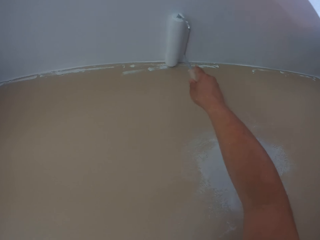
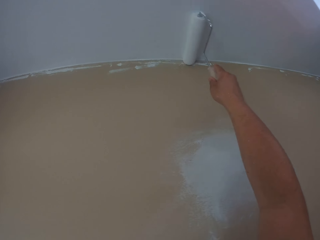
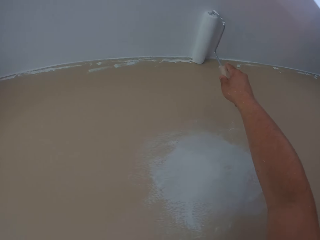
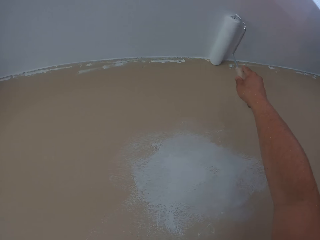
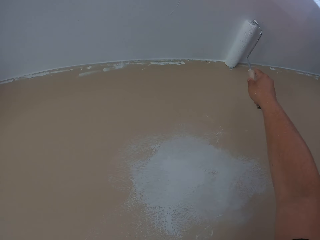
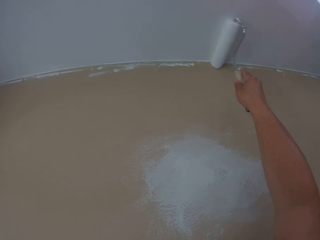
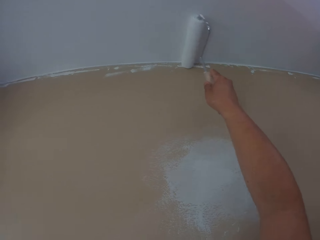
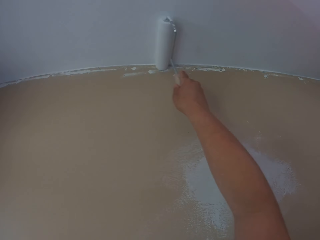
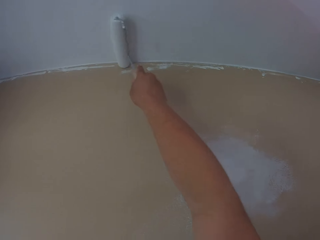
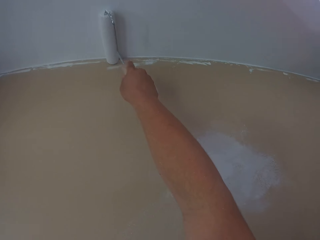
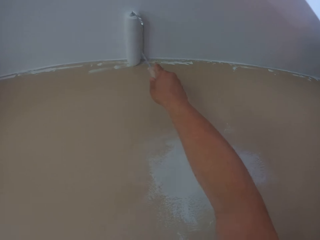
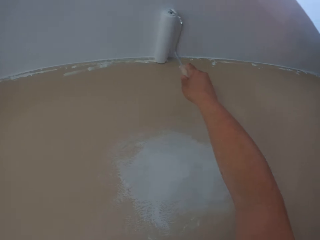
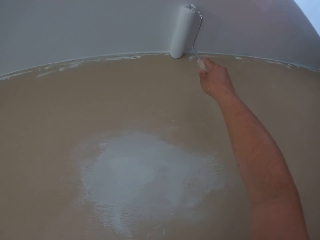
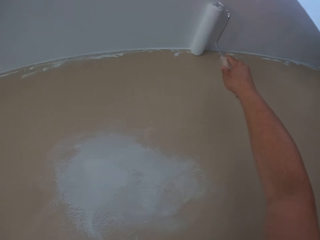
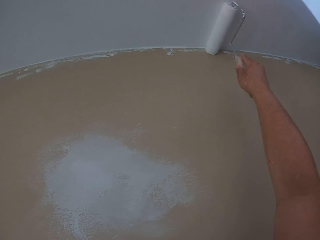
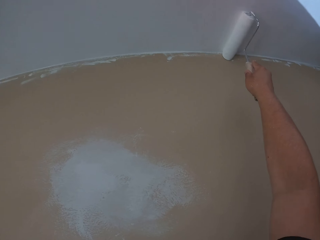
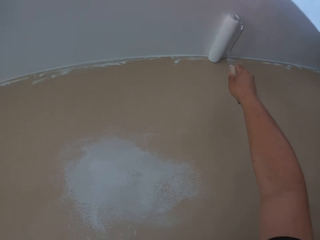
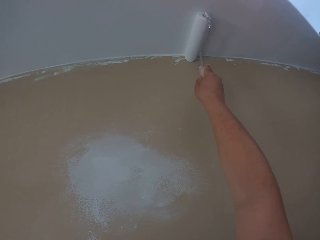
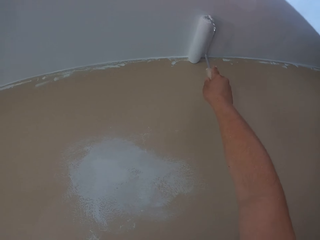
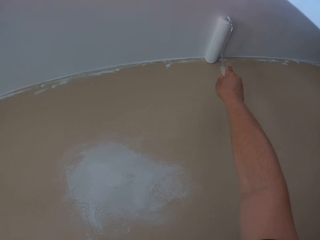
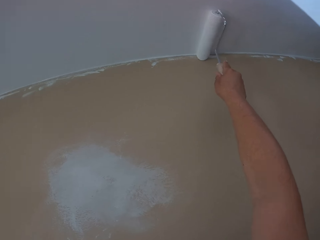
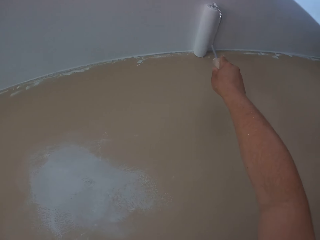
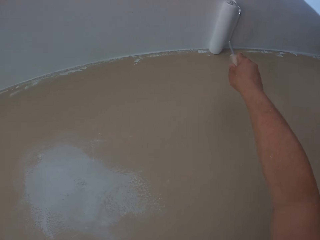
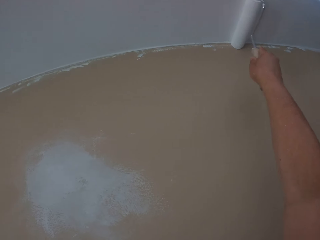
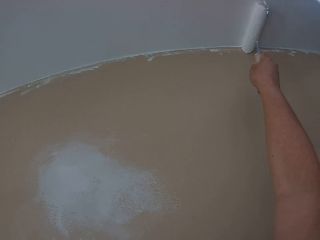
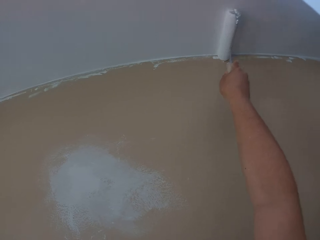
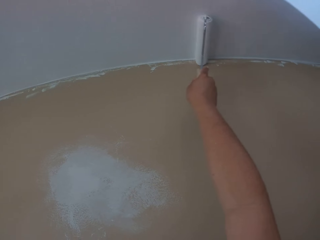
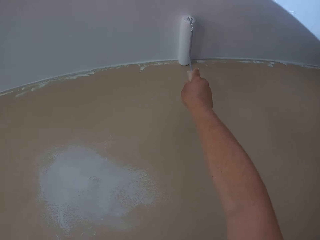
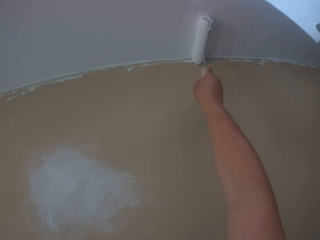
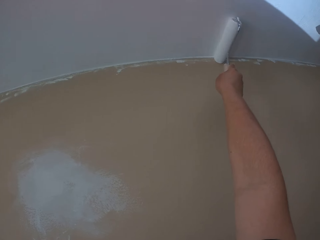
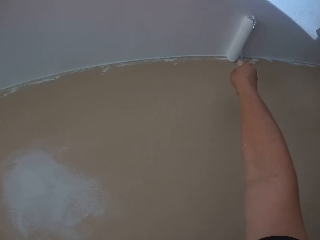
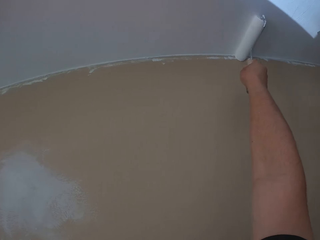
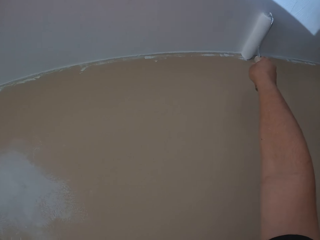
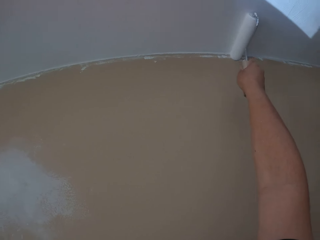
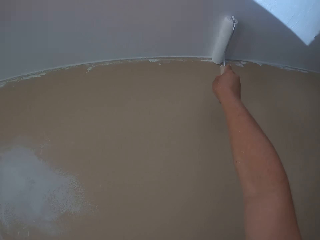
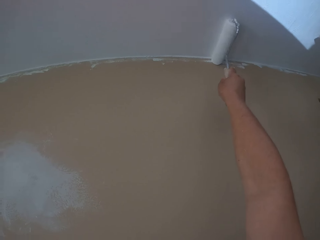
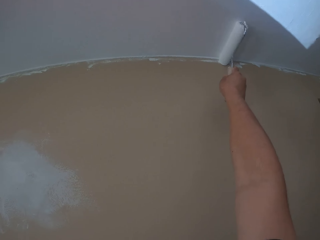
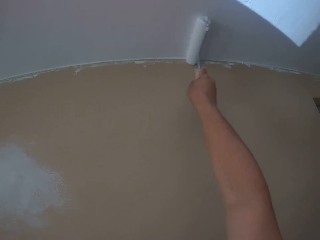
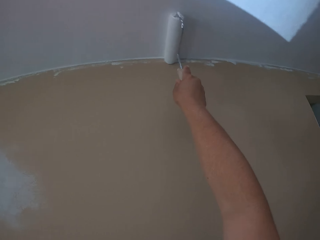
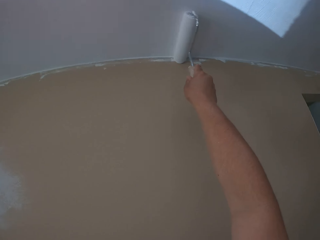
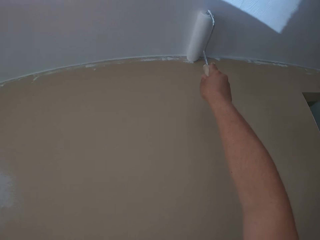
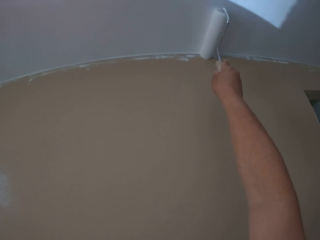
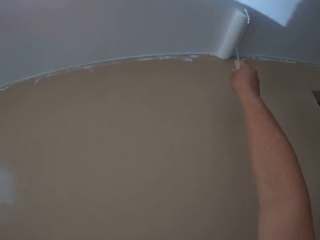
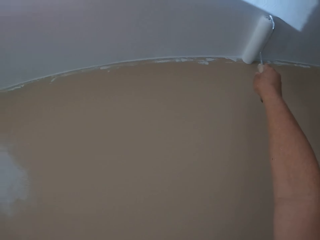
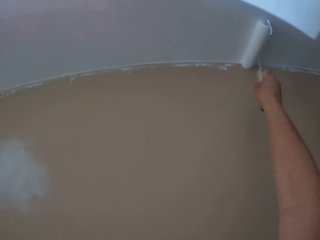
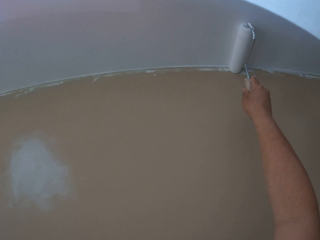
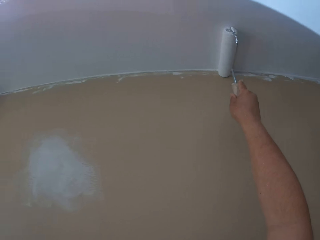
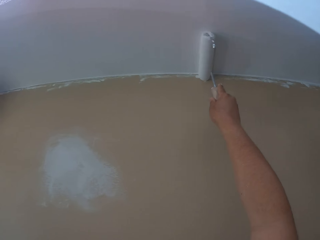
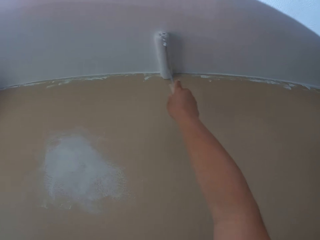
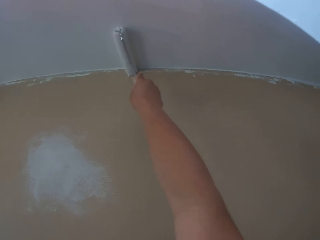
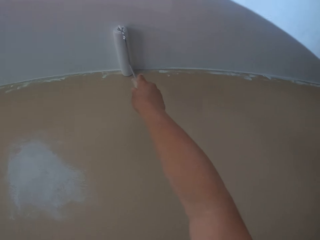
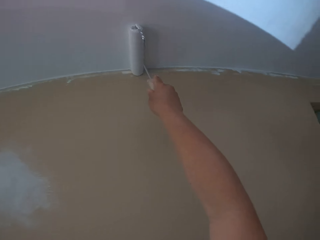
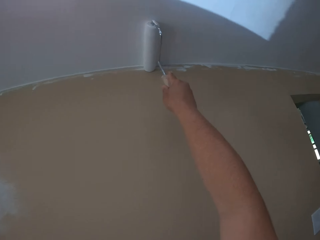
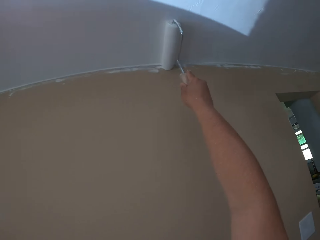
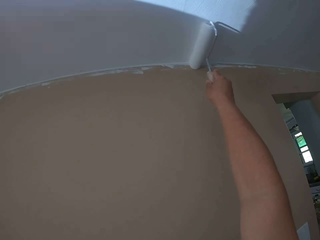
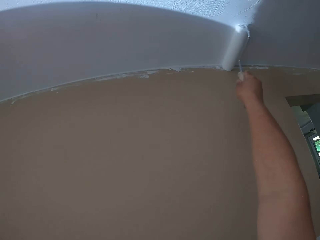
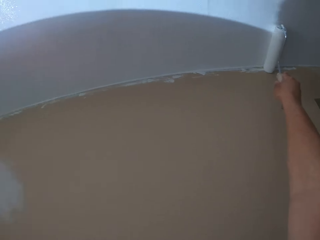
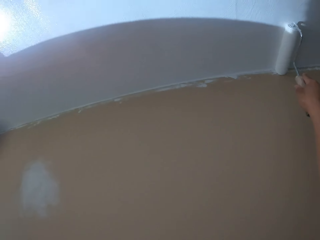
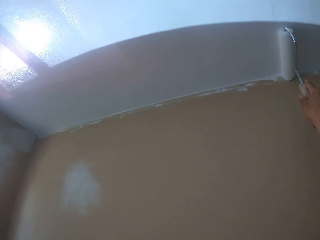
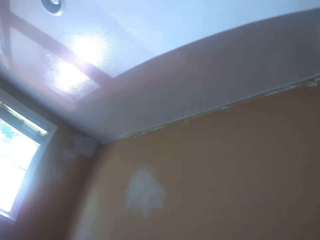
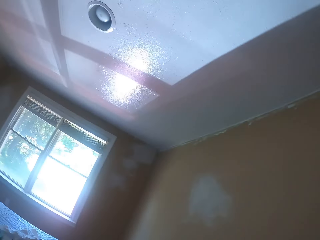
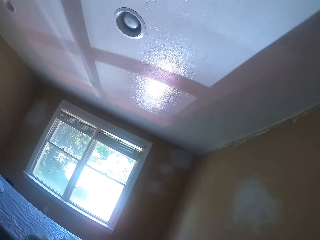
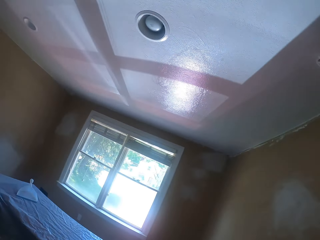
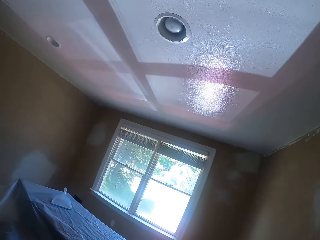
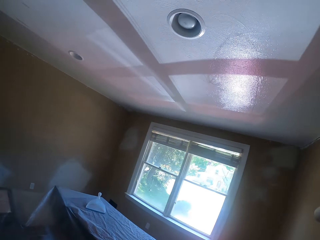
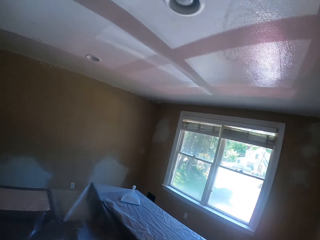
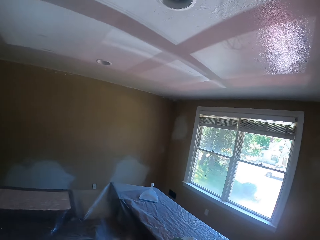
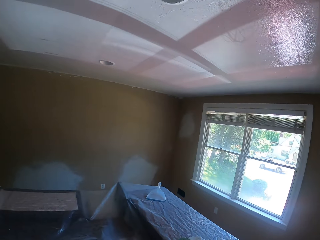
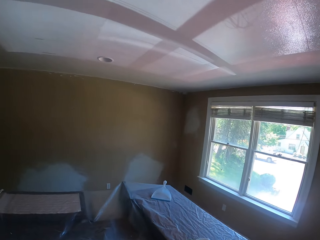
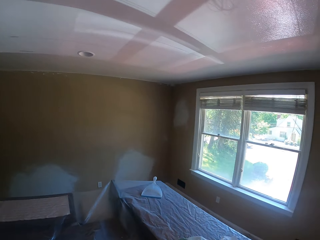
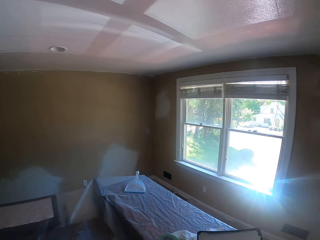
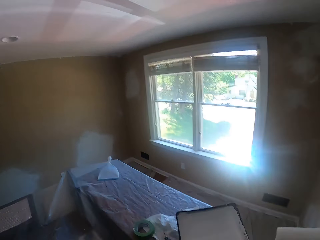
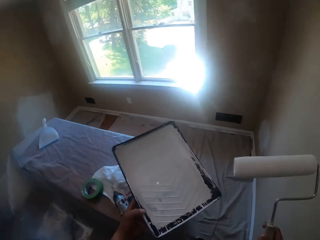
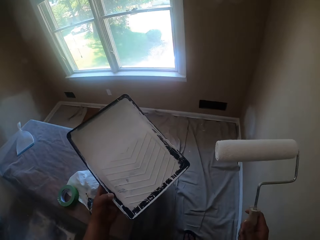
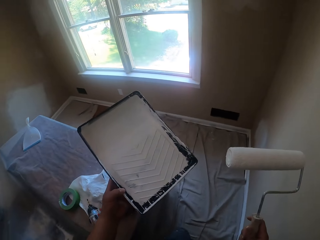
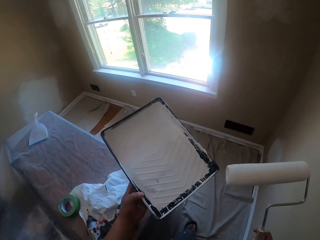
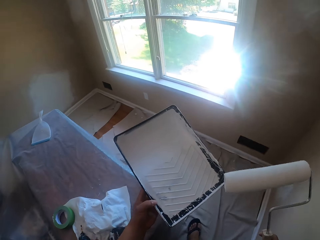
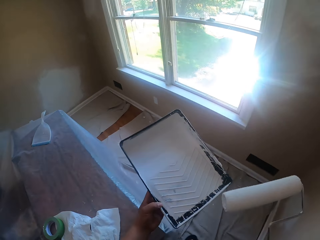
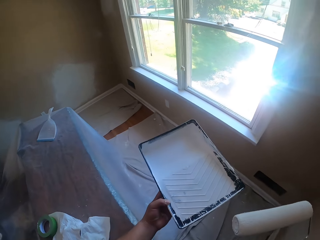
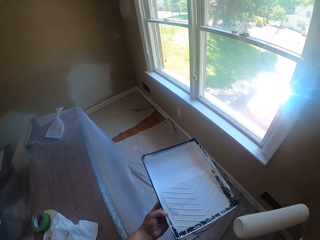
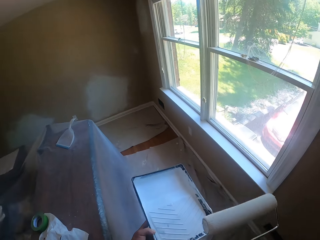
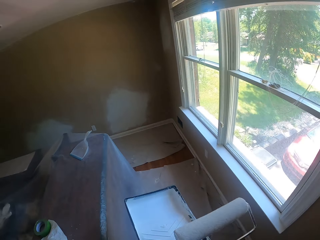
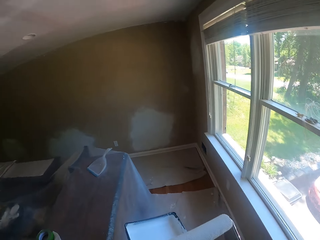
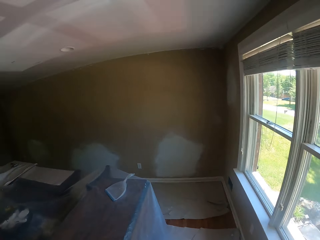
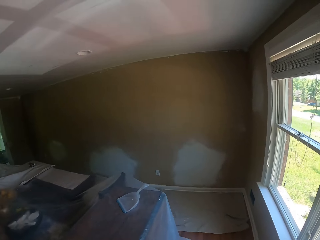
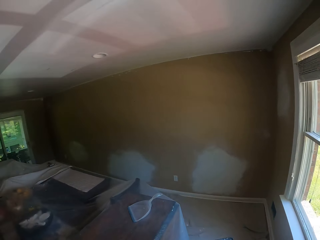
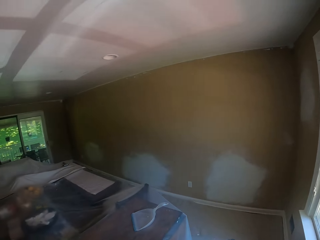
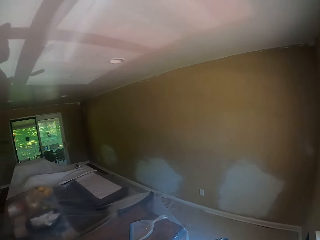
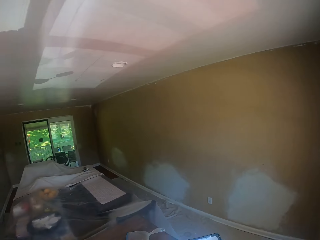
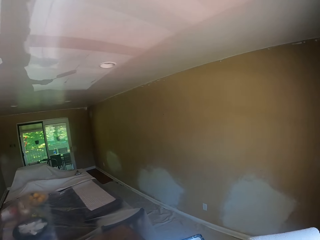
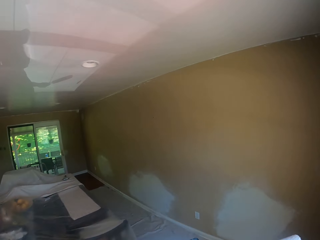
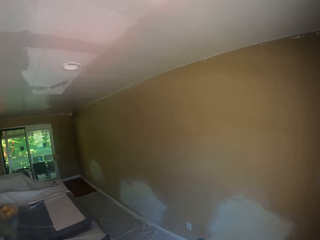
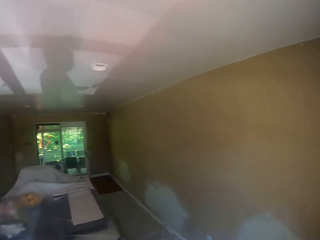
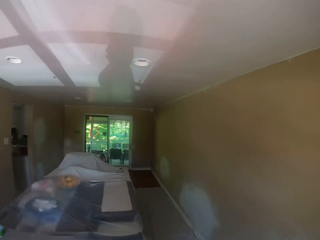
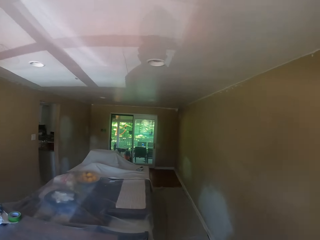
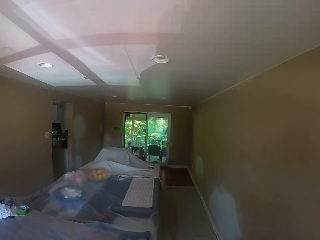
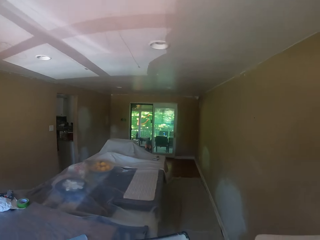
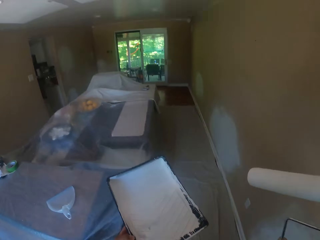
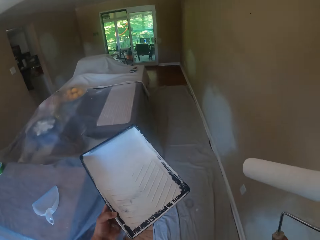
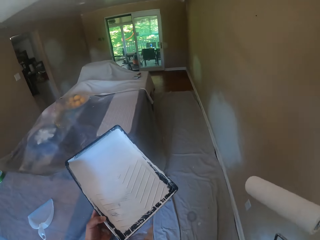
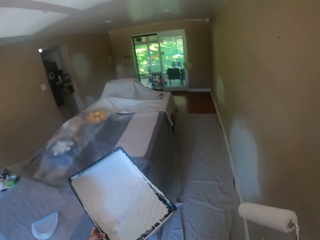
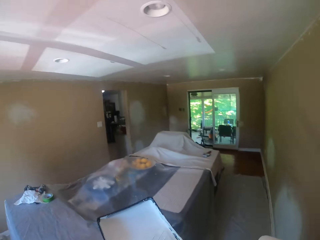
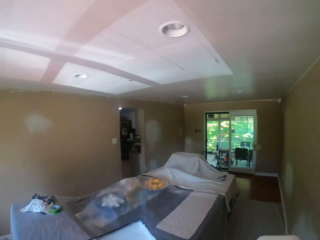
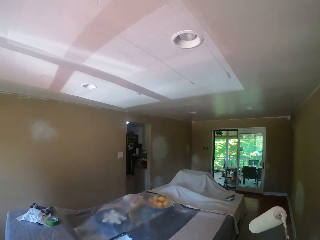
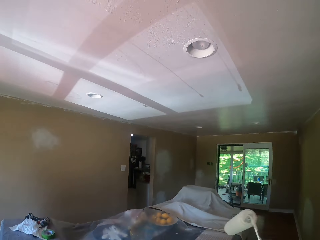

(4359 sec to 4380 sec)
The camera wearer looks around. They move forward in the apartment with the paint roller and tray. They look around.
